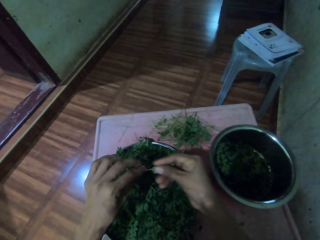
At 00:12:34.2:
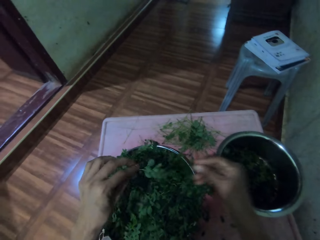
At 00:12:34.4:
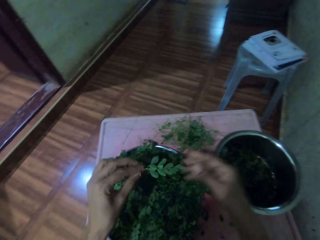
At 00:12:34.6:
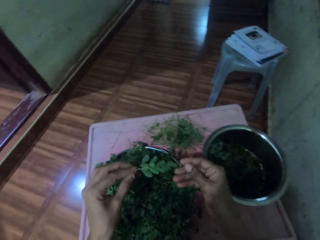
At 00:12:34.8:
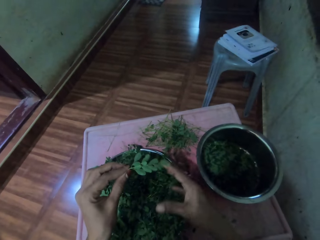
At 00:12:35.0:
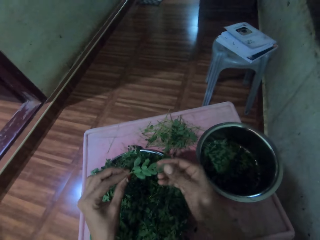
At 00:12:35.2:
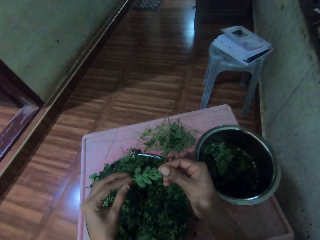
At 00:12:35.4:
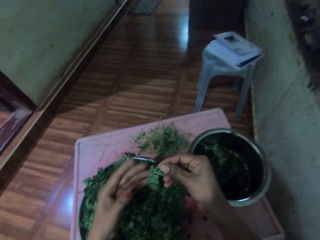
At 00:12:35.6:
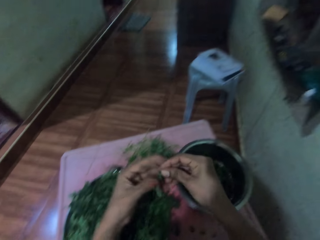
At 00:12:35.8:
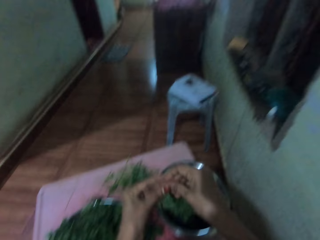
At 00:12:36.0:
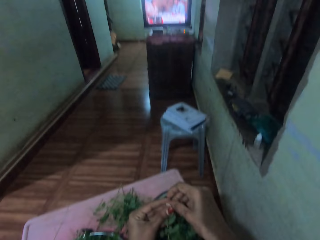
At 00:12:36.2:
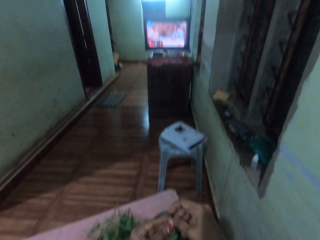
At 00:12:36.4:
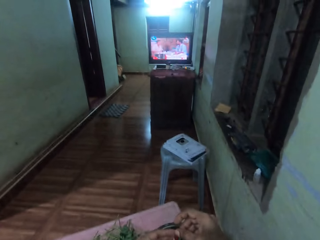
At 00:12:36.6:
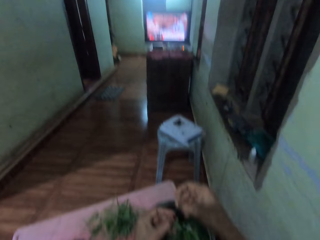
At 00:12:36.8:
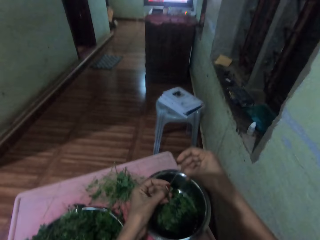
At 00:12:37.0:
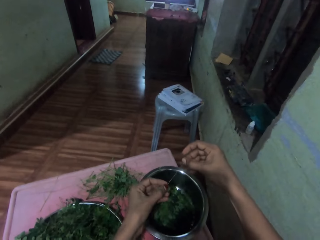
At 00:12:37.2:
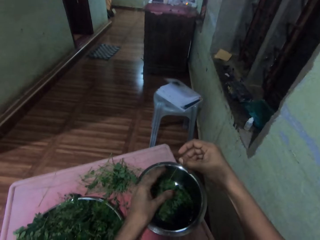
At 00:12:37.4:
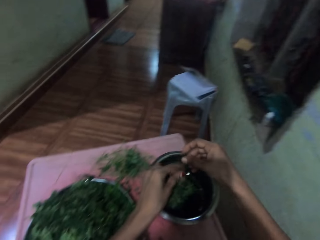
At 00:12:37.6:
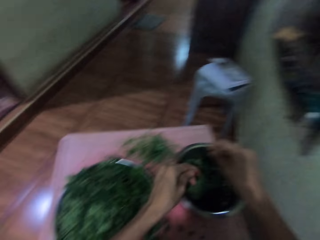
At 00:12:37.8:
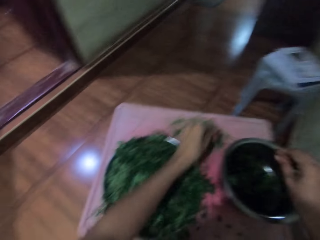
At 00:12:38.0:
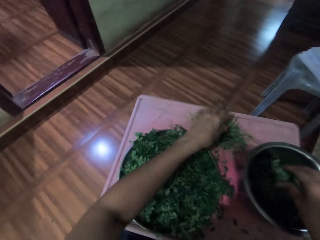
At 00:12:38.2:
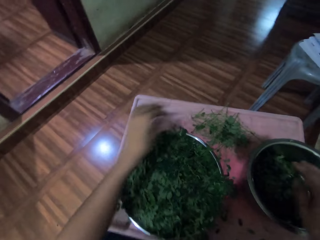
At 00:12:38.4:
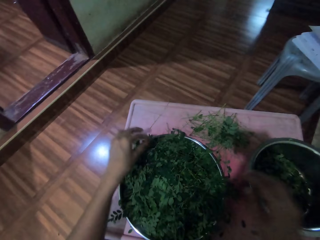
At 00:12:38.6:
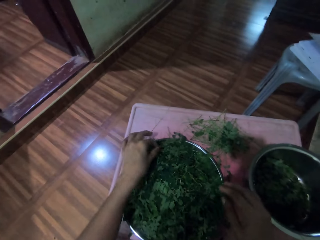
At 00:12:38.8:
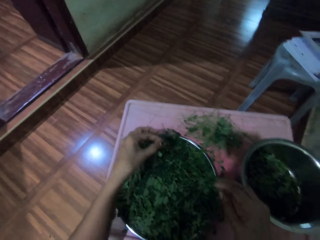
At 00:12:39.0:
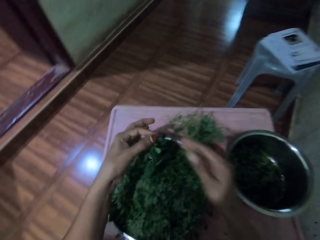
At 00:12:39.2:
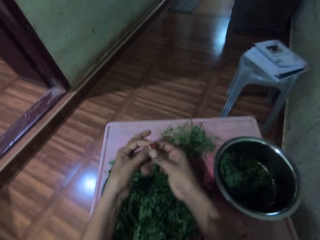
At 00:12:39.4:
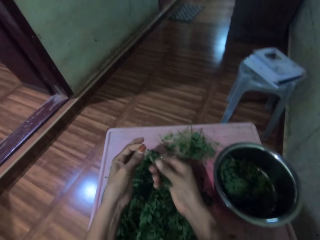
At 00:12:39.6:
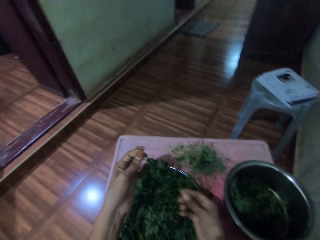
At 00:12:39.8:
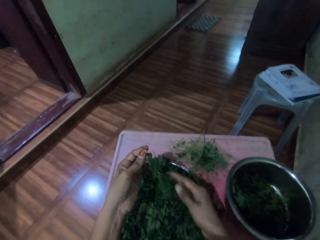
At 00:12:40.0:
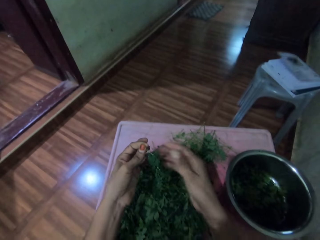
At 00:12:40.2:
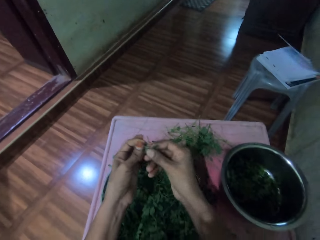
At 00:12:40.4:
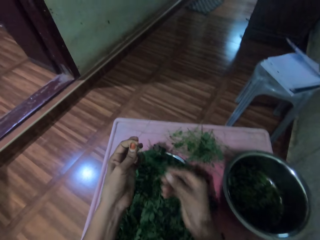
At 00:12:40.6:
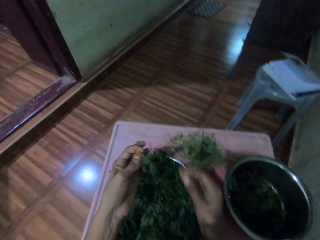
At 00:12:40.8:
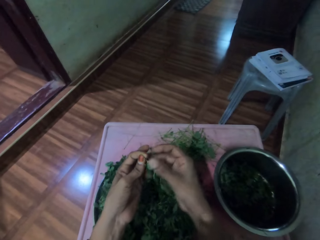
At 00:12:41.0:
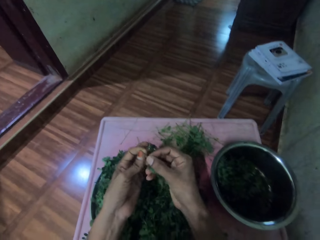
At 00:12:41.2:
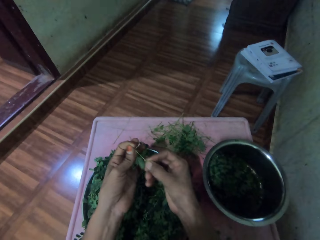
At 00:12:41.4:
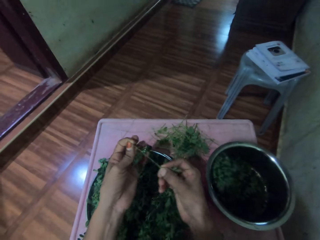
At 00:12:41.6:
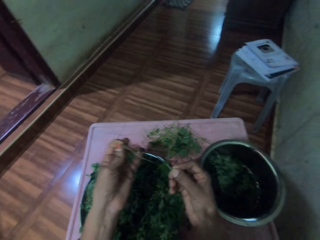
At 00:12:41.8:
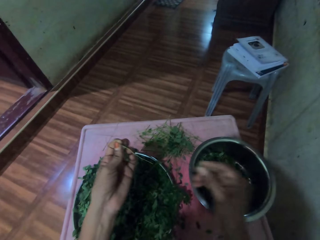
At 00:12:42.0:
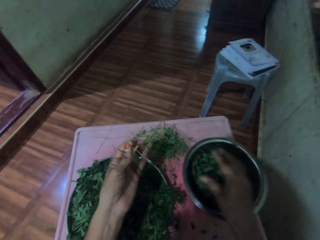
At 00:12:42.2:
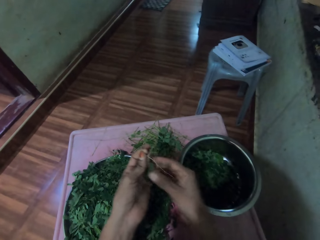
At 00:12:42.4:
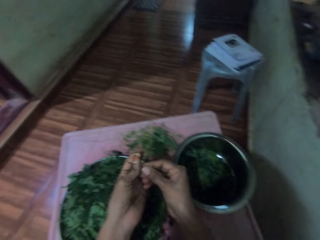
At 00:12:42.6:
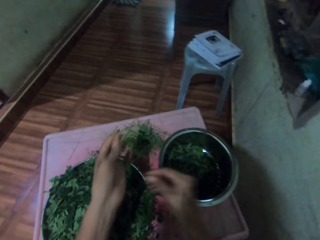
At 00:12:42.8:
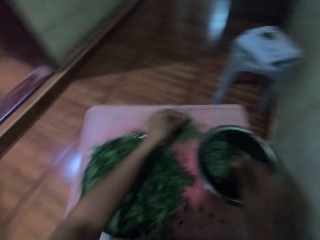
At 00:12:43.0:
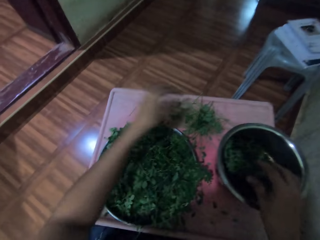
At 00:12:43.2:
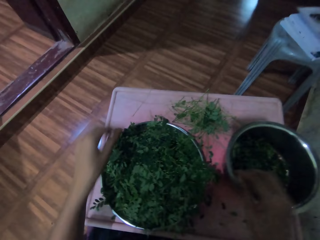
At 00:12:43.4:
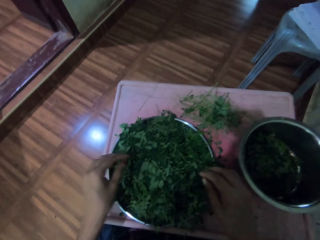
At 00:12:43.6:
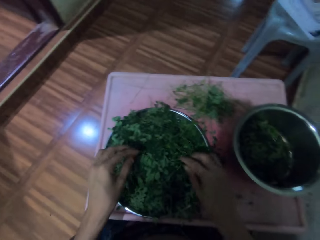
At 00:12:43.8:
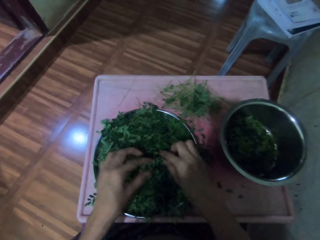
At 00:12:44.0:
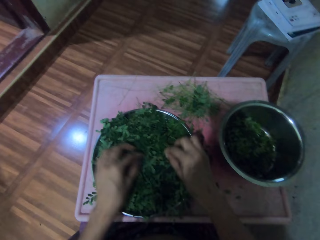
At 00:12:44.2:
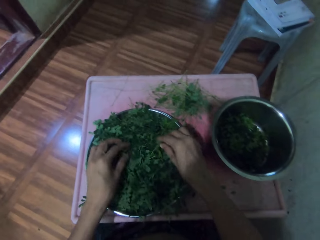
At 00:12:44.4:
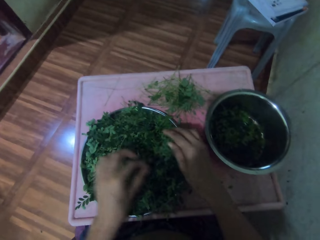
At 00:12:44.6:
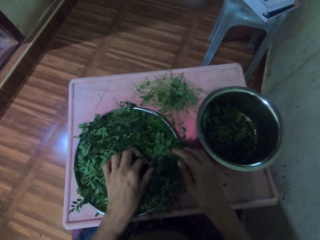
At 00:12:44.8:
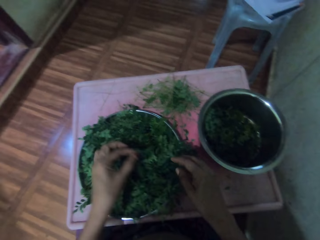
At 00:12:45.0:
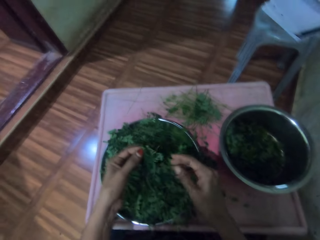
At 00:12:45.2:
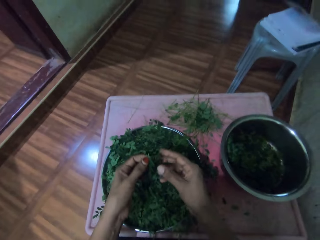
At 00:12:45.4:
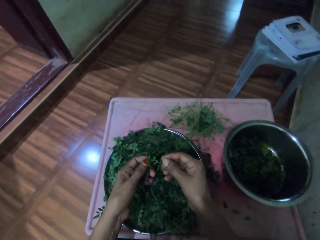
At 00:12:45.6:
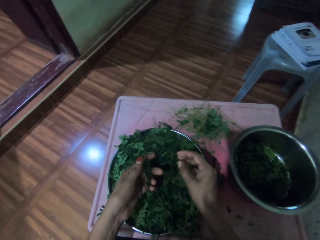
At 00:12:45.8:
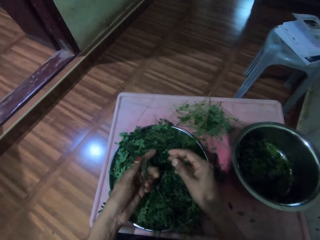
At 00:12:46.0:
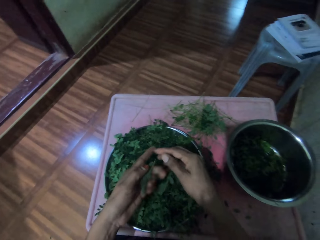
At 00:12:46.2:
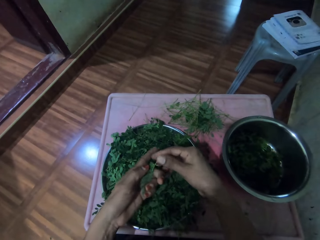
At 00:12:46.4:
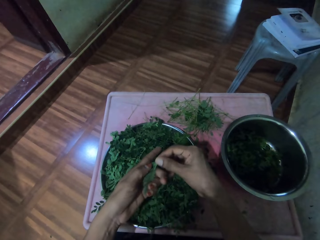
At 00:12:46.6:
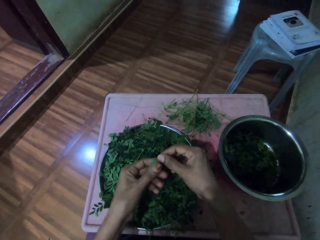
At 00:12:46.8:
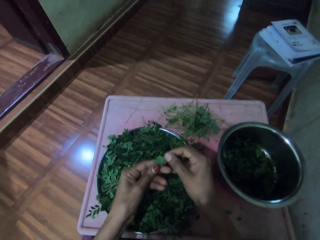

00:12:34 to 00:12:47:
The camera wearer moves their hand along the vegetable stem. They prune the leaves from the stem. They drop the vegetable in a pan. They place the stem on the table. They pick a bunch of leaves in a bowl. They move their hand along the vegetable stem, prune the leaves from the stem, and put the leaves in the bowl. They place the stem on the table and drop the vegetable in the pan. They pick the bunch of leaves in the bowl.

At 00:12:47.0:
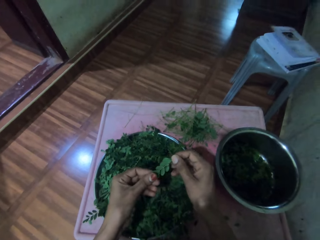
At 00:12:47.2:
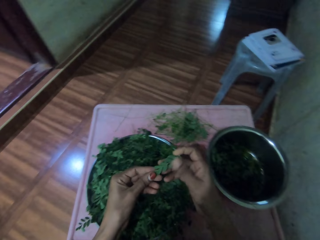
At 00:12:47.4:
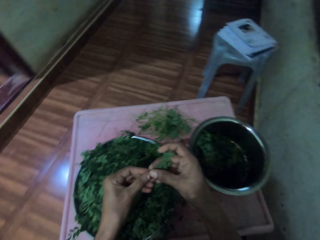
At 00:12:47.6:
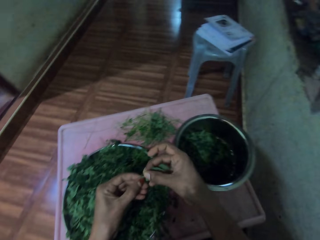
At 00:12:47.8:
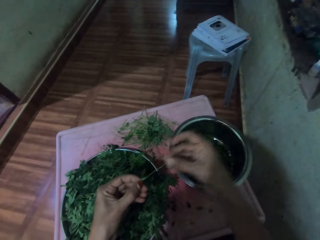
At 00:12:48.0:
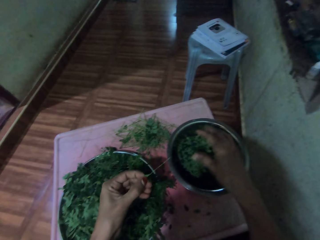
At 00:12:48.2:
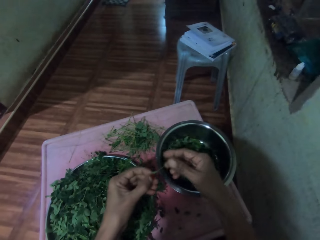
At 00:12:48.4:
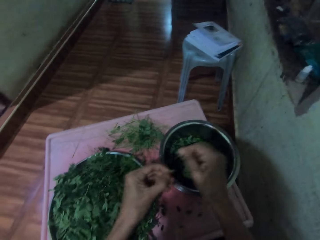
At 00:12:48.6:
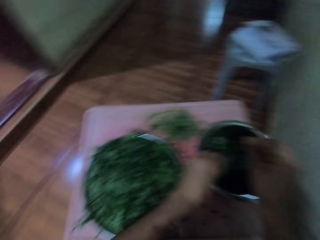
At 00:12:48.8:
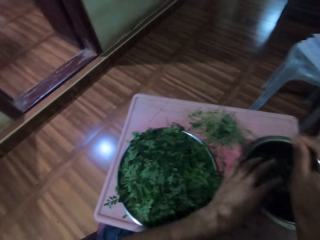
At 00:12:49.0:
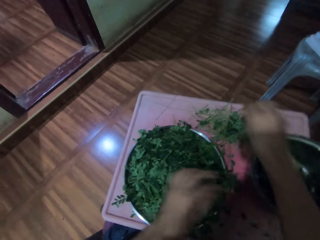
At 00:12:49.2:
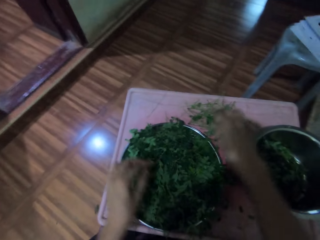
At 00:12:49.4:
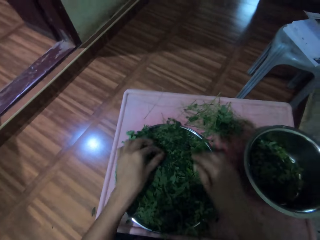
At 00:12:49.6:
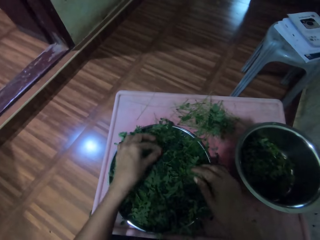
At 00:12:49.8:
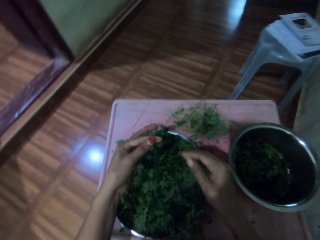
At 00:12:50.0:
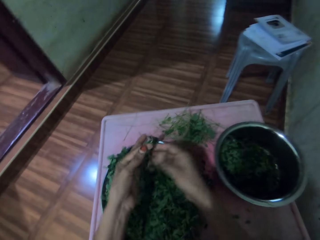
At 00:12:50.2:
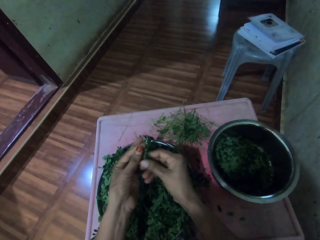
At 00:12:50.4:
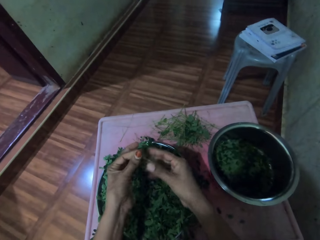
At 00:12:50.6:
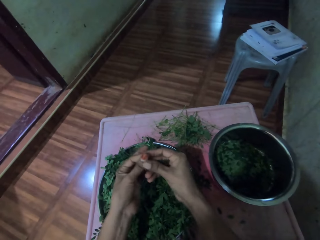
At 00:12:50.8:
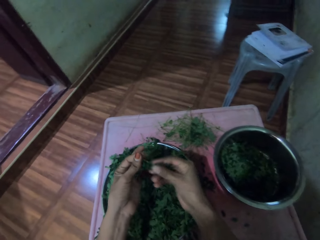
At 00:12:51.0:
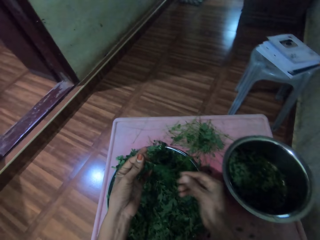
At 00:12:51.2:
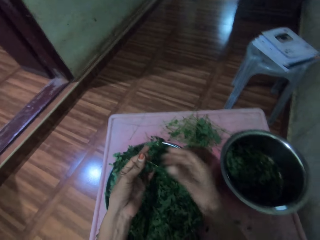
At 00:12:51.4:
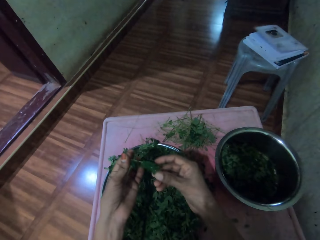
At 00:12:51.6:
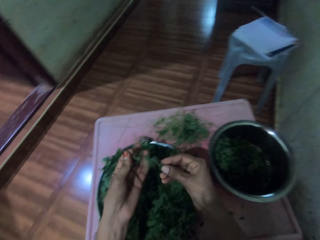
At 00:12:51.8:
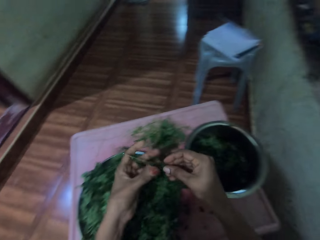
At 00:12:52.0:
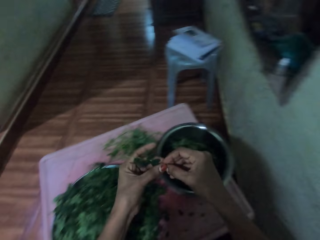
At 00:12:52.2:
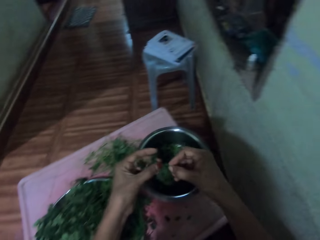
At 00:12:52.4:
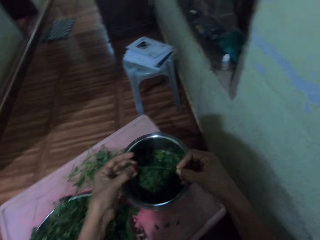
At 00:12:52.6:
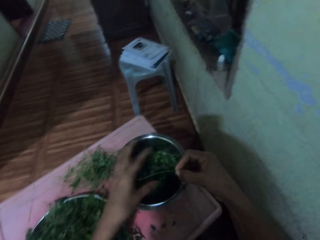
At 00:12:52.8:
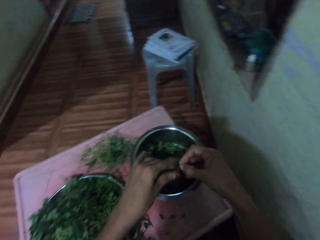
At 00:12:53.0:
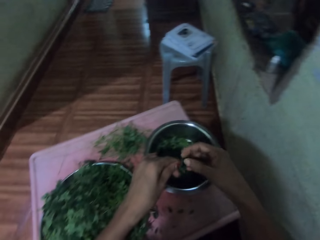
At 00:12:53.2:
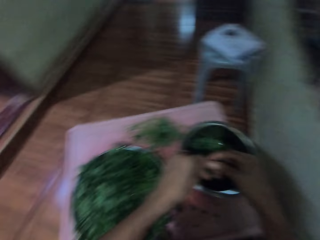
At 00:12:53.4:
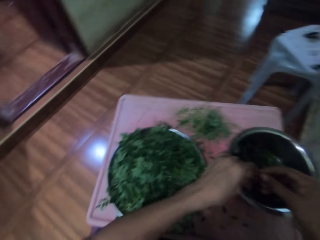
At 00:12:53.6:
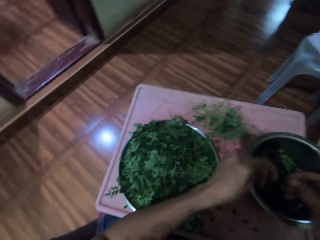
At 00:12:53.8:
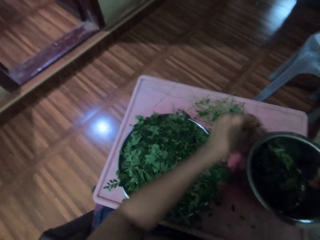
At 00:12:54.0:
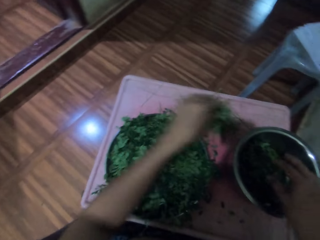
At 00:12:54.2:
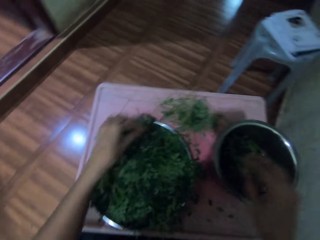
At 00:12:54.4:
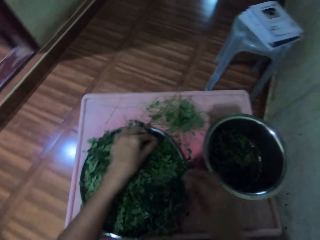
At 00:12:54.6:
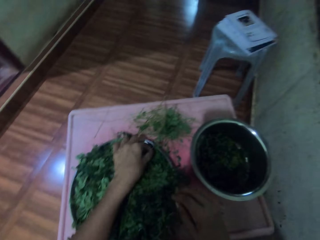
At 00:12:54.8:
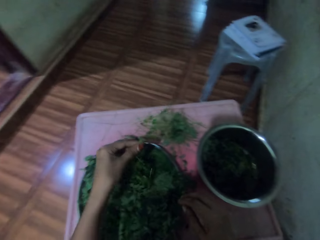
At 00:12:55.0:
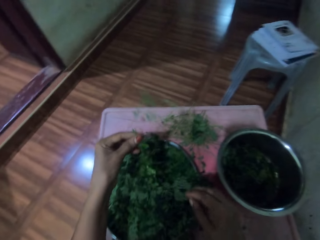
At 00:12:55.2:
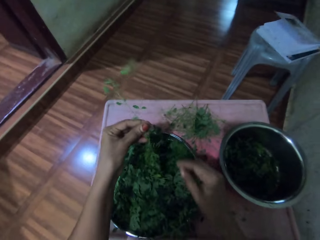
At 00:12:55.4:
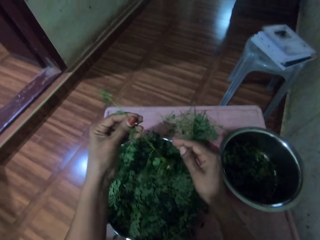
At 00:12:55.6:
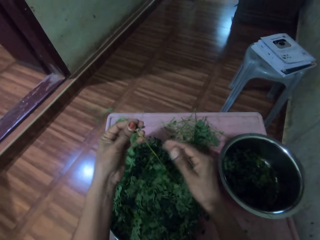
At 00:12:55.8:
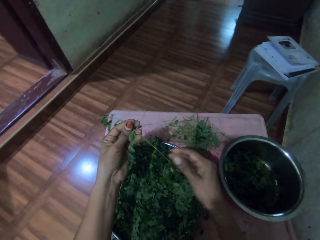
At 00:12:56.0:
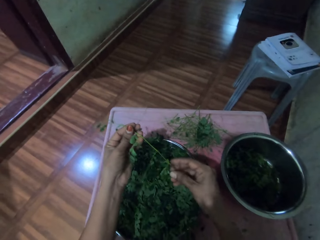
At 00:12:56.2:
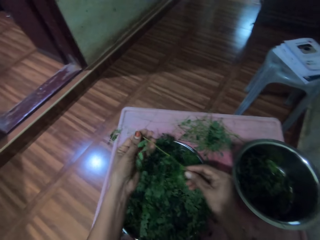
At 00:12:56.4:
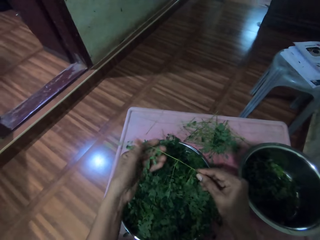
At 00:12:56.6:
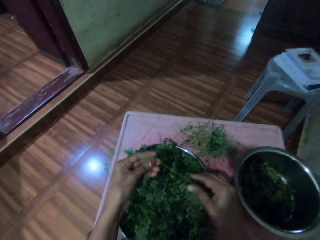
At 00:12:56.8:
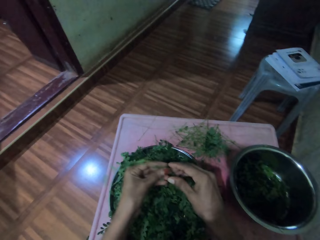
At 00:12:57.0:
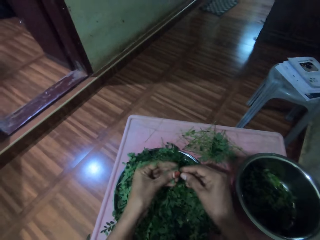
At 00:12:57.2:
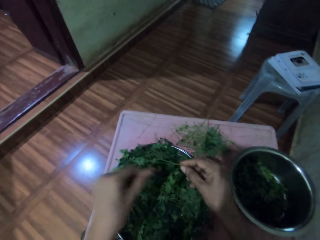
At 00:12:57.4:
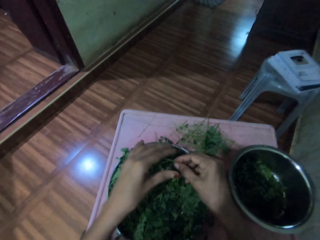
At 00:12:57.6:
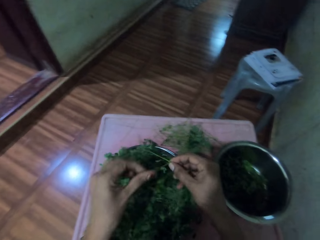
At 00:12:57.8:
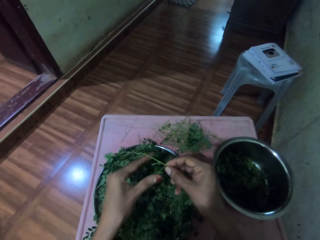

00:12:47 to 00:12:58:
The camera wearer moves their hand along the vegetable stem. They prune the leaves from the stem. They put the leaves in a bowl. They place the stem on the table. They pick a bunch of leaves in the bowl. They prune the leaves from the stem and move their hand along the vegetable stem. They drop the stem on the table. They put the leaves in the bowl. They destem the vegetable. They place the stem on the table. They pick the bunch of leaves in the bowl.
